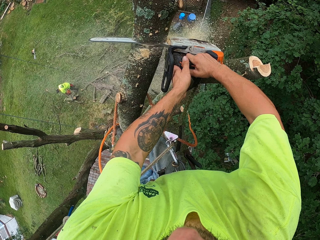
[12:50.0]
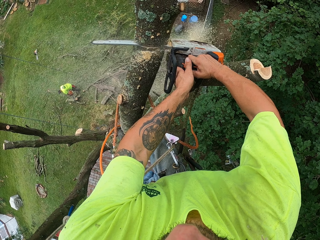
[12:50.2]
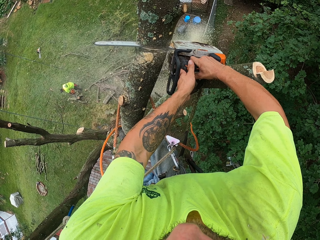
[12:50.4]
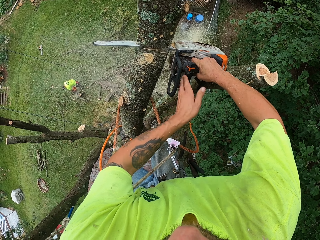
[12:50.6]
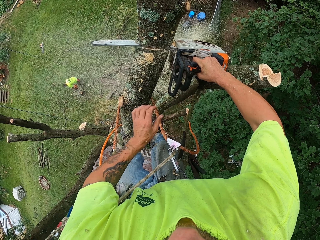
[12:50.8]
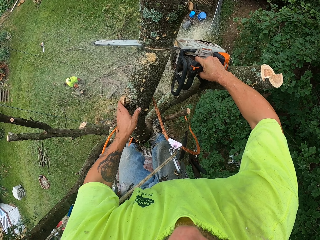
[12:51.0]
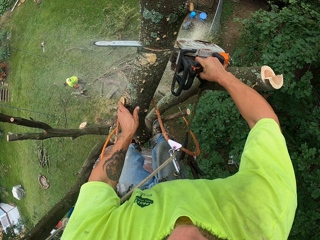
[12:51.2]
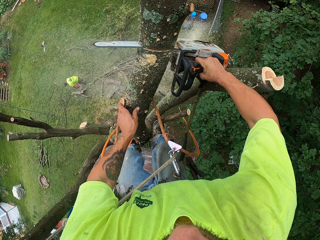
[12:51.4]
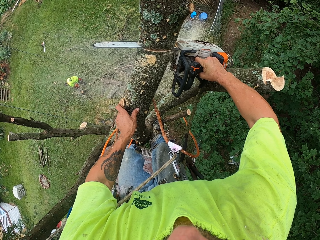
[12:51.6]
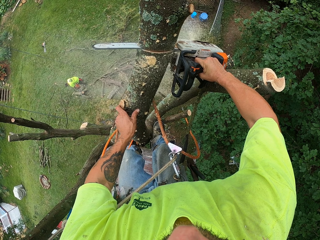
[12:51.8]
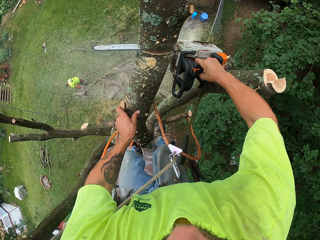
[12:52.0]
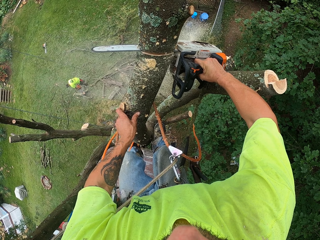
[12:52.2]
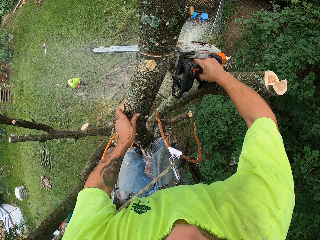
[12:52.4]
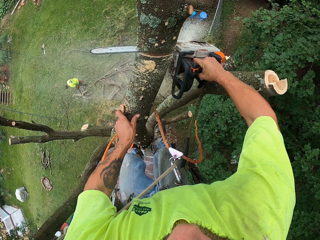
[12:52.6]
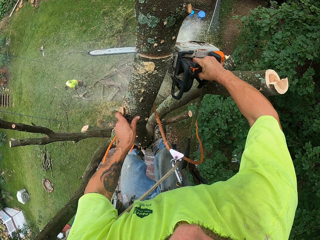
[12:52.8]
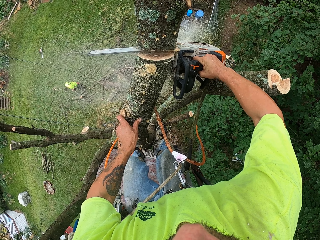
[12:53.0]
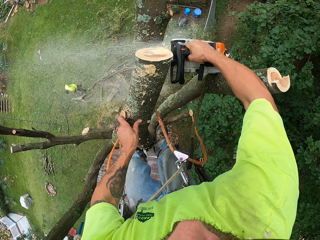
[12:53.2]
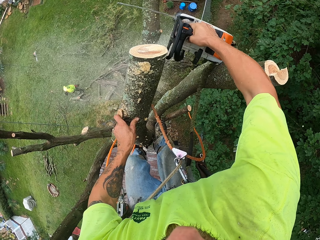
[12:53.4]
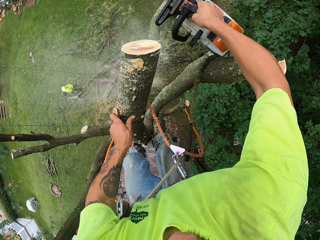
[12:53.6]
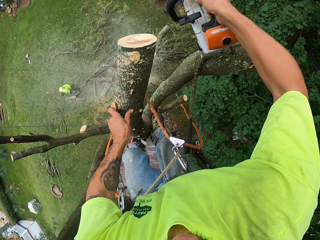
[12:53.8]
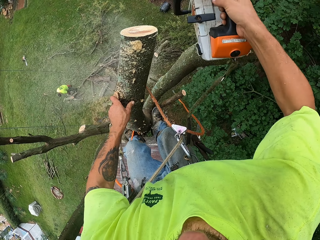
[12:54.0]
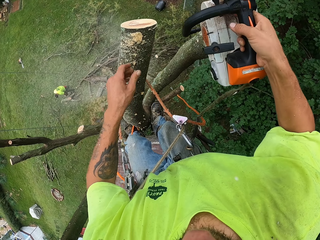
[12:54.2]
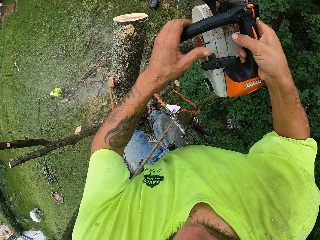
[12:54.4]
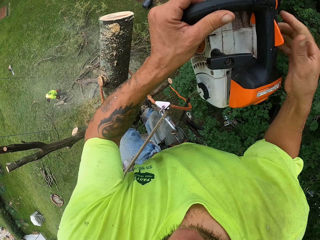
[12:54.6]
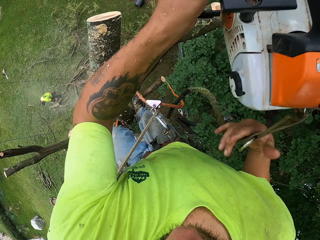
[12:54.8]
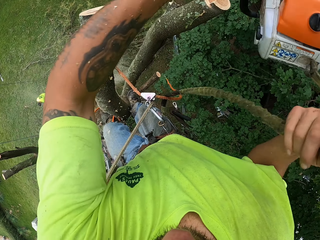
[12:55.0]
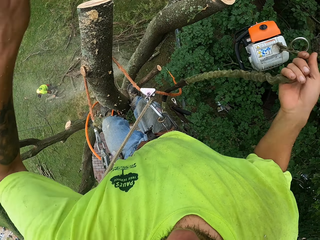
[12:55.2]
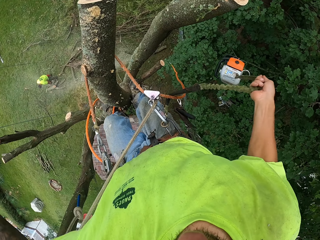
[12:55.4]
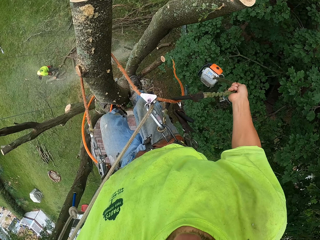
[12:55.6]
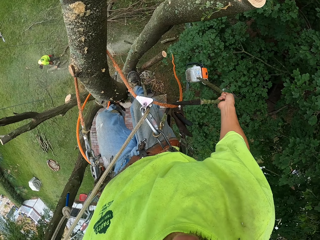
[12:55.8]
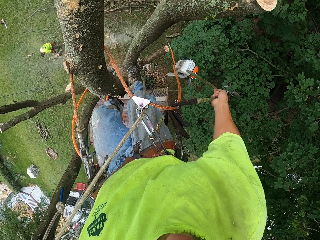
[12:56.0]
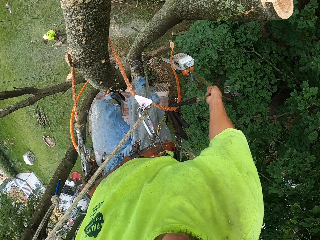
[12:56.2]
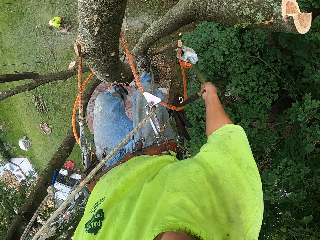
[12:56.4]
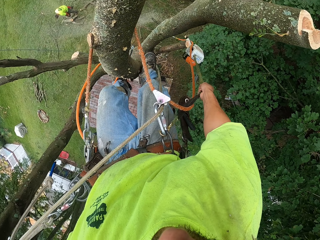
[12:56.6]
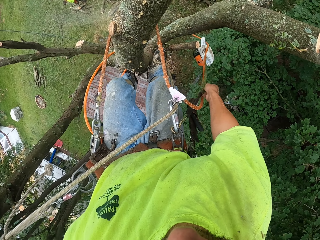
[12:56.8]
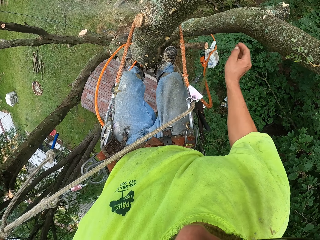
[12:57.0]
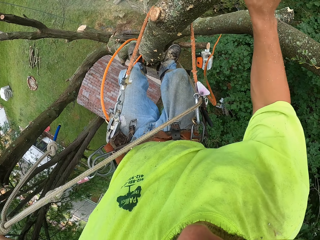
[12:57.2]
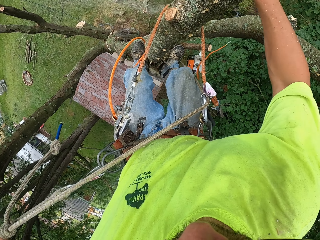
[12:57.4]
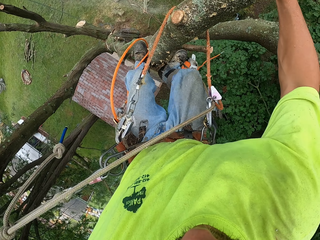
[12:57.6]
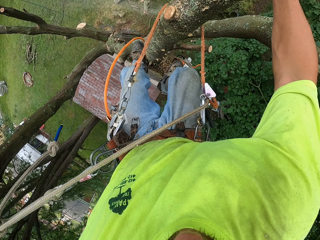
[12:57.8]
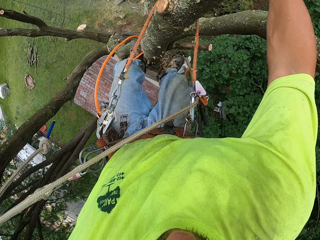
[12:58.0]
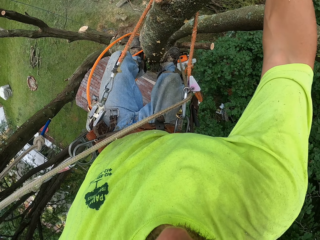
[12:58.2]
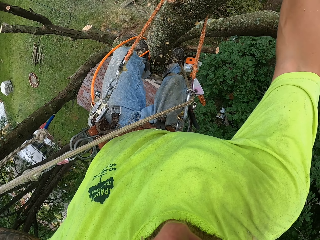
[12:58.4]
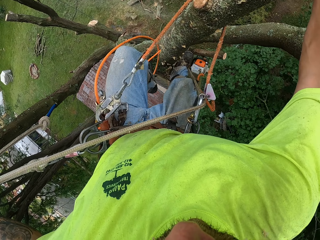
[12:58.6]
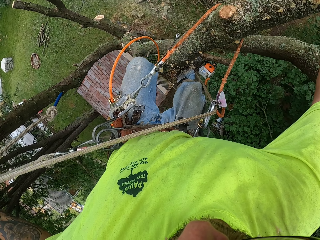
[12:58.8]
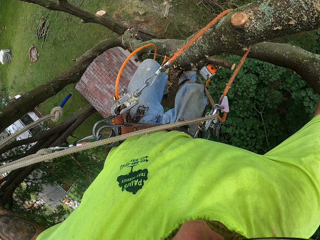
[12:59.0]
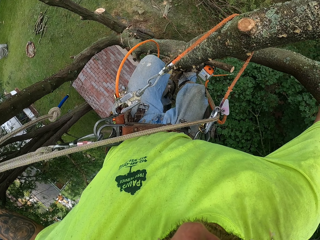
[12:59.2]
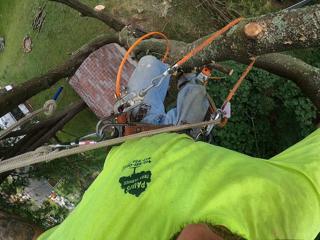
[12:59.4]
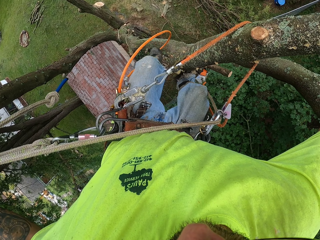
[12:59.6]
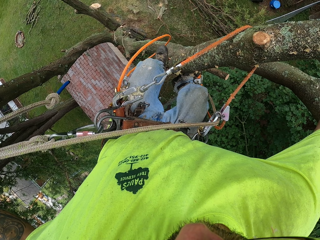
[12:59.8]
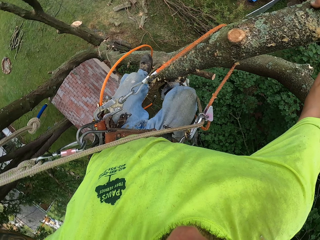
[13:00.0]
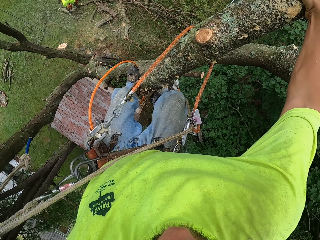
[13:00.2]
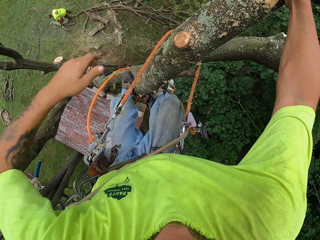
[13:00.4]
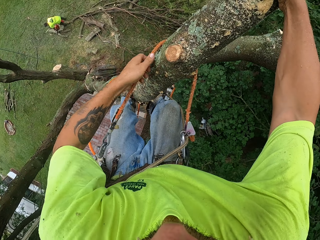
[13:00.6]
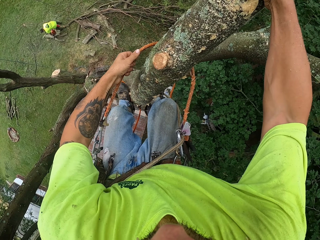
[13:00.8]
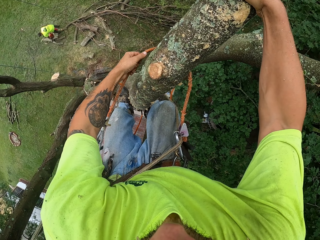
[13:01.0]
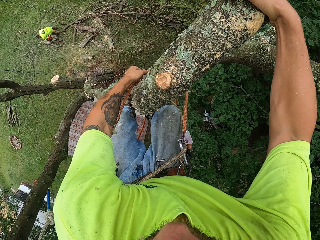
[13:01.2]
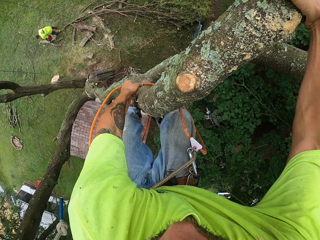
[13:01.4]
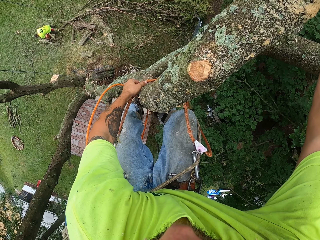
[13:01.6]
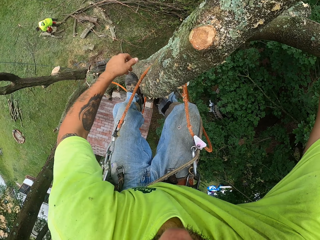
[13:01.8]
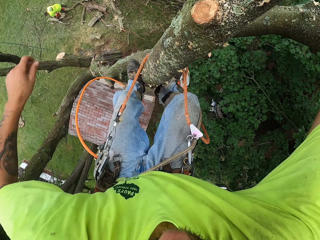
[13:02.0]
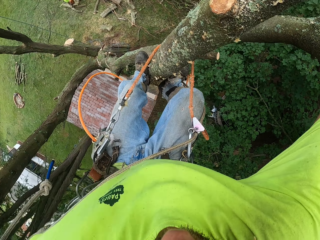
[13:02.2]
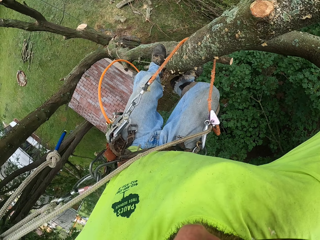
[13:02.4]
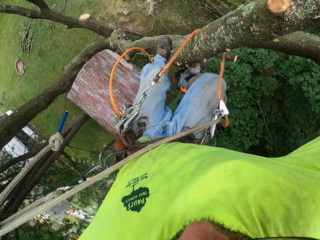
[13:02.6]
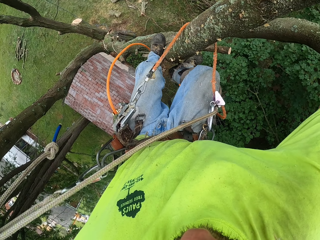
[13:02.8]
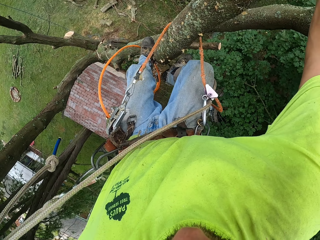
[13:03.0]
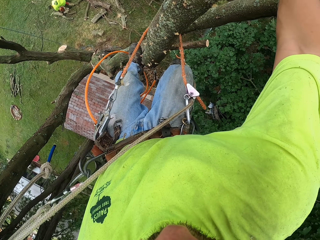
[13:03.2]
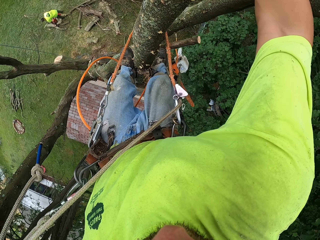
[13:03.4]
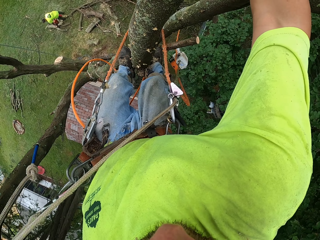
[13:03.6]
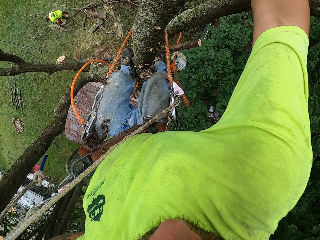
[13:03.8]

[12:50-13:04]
The camera wearer holds the tree with his left hand. He passes the chain saw or power saw from his right hand into his left hand. He drops the chain saw hanging with the rope in his right hand. He holds the power saw. He descends the tree. He adjusts the climbing rope with his left hand. He pulls the rope.

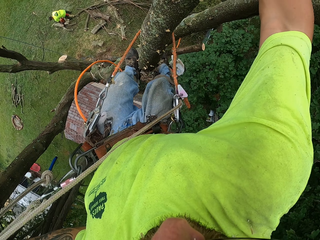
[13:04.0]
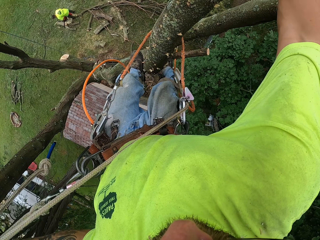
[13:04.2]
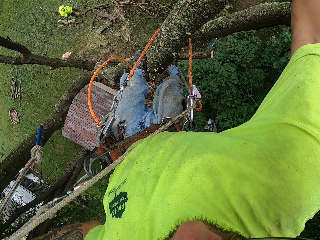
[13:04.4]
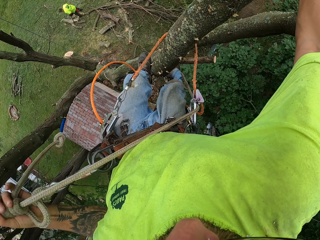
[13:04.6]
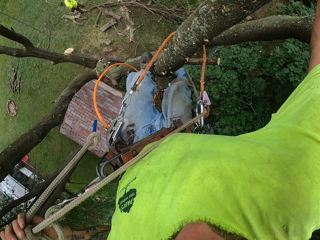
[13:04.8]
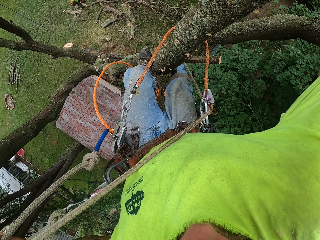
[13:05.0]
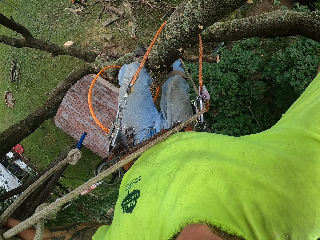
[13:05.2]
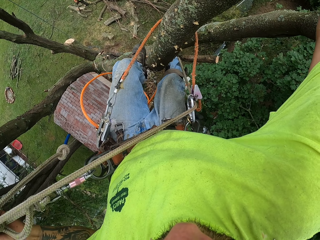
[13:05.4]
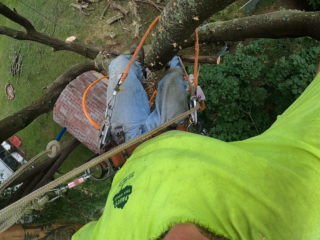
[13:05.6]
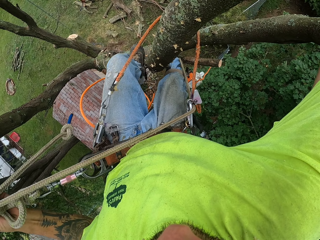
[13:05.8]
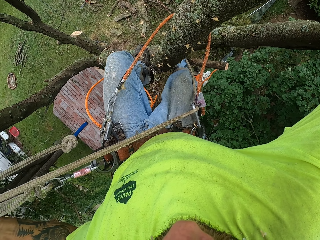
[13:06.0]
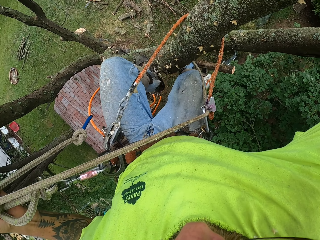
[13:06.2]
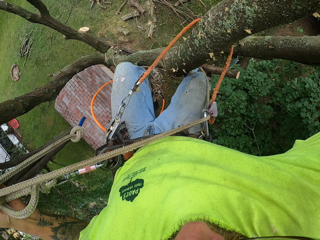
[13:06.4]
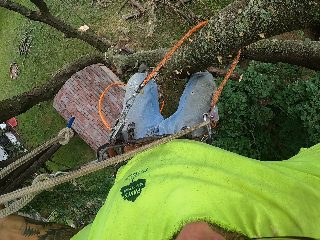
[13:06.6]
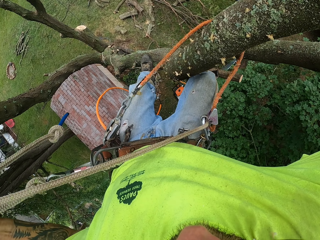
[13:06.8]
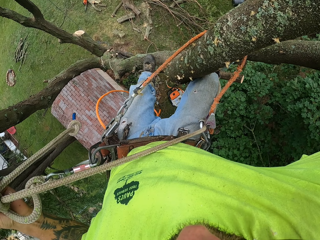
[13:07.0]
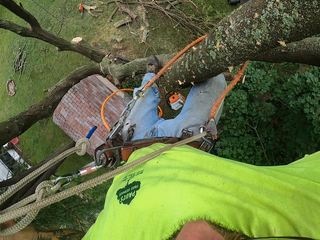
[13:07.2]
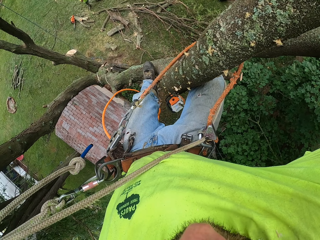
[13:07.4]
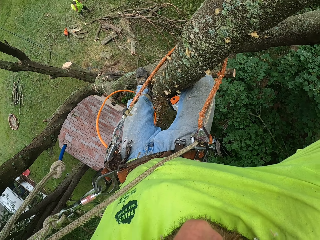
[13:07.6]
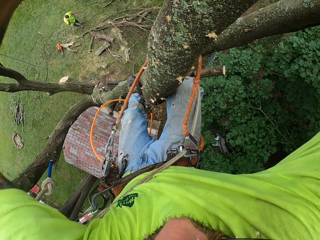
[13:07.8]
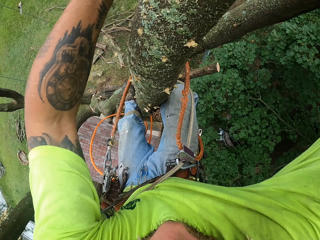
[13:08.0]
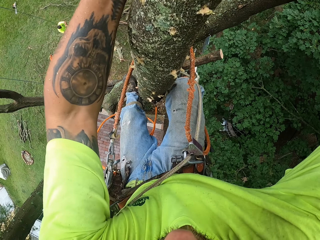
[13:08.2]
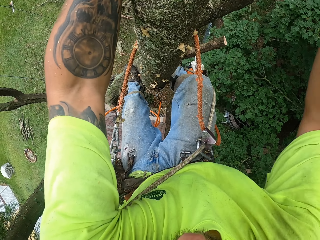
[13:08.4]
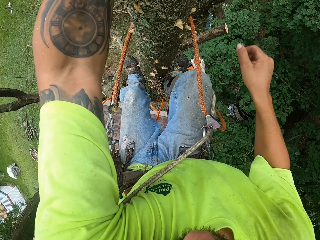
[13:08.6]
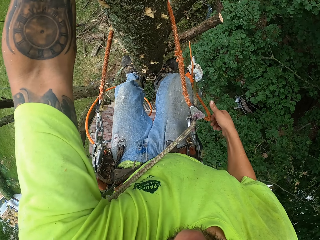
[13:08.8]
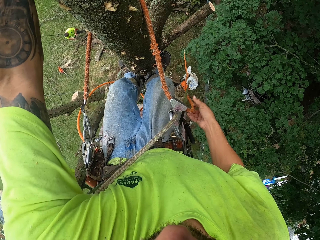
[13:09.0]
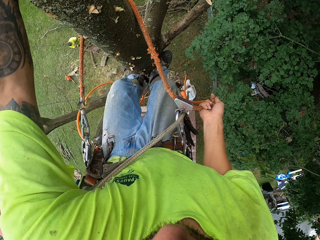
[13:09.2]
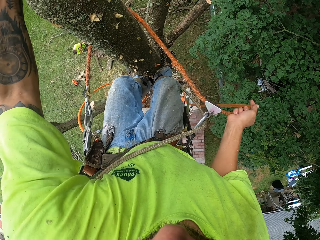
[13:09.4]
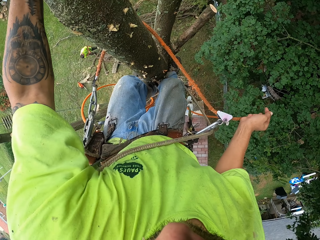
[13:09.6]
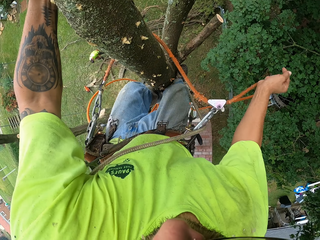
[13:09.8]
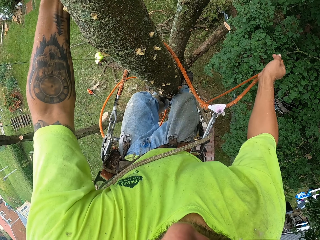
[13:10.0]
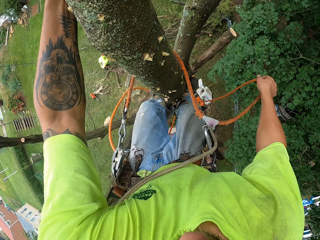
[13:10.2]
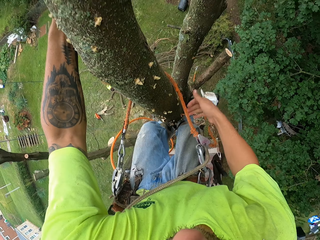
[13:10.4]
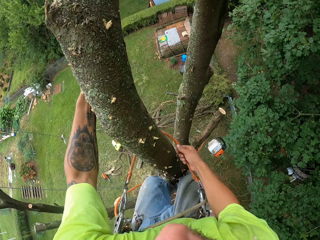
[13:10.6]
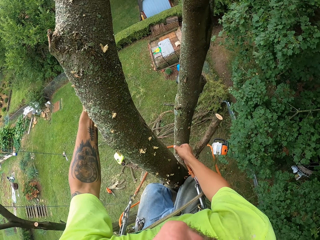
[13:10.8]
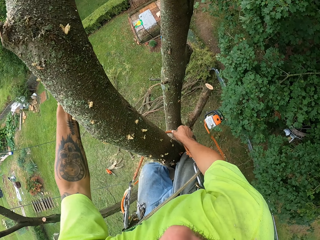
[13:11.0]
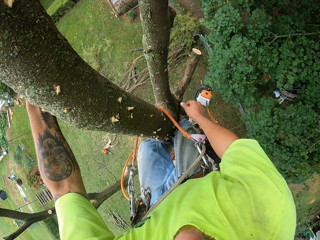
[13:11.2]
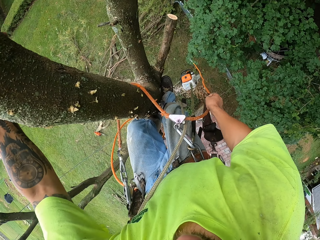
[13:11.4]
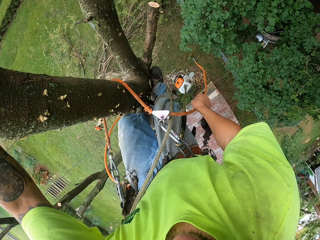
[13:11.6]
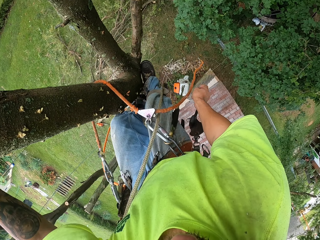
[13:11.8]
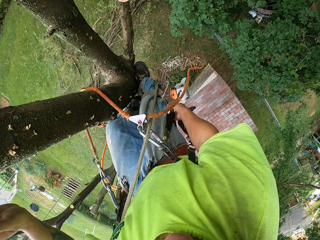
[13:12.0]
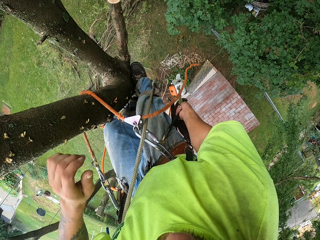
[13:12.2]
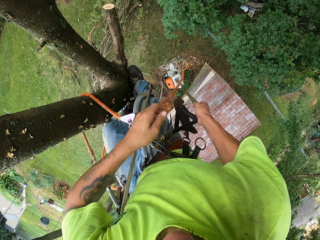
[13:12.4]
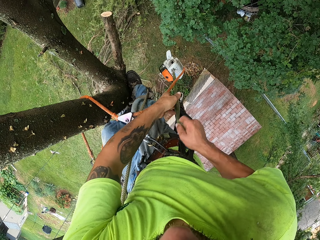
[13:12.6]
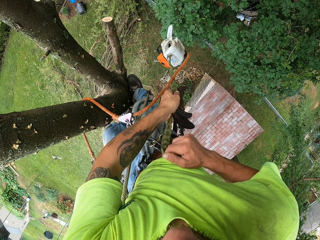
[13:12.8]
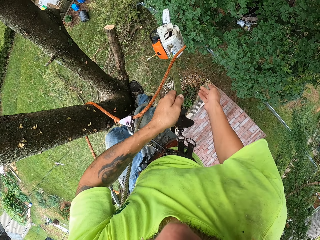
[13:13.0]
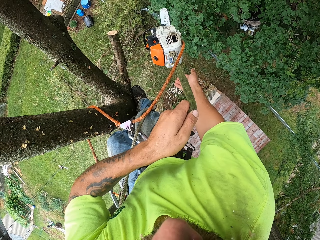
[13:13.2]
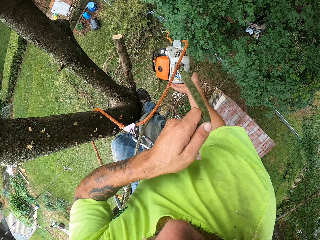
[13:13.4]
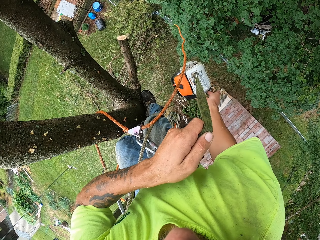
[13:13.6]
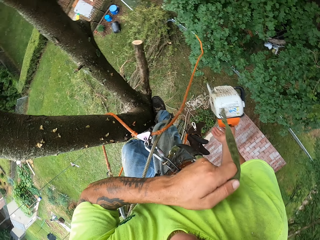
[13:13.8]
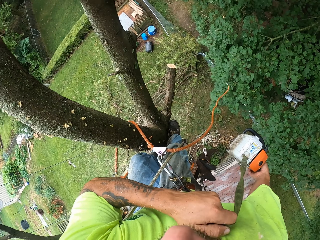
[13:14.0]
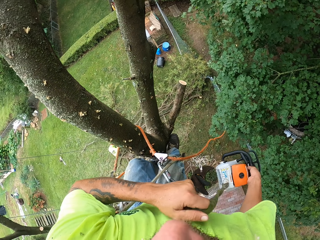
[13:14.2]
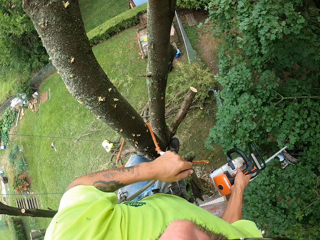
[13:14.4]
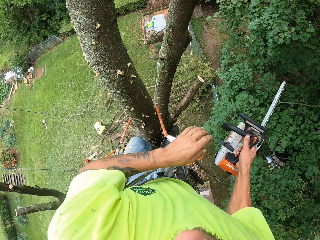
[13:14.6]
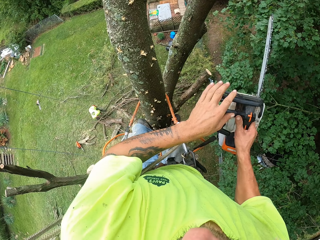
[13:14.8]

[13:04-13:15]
The camera wearer descends. He adjusts the climbing rope with his right hand. He pulls the rope. He pulls the chain saw on the tree with the rope in his hands. He holds the chain saw with his right hand. He powers the chain saw in his right hand with his left hand.
